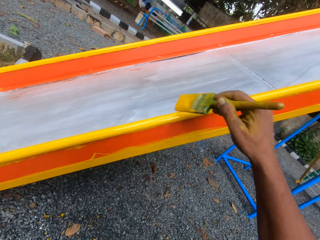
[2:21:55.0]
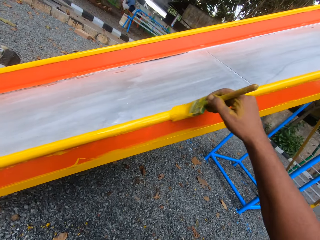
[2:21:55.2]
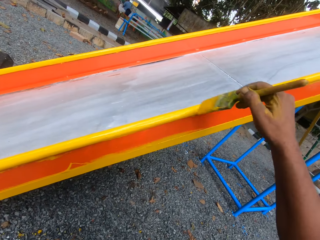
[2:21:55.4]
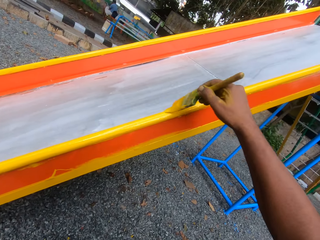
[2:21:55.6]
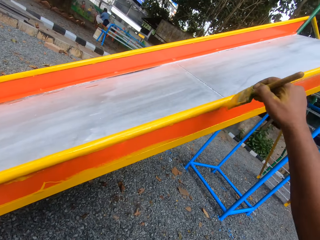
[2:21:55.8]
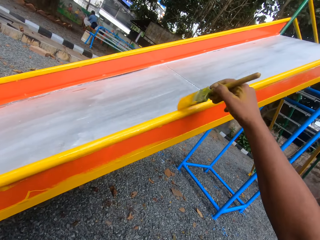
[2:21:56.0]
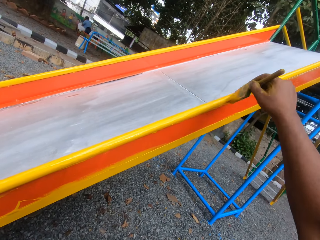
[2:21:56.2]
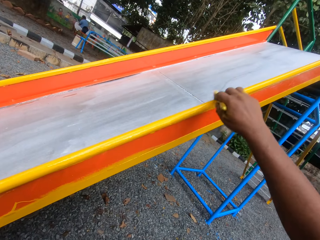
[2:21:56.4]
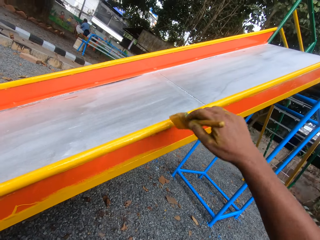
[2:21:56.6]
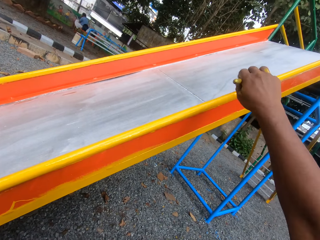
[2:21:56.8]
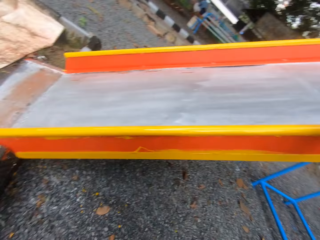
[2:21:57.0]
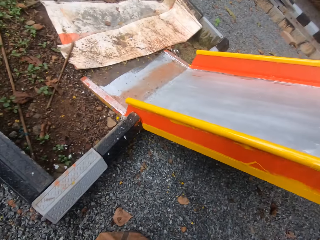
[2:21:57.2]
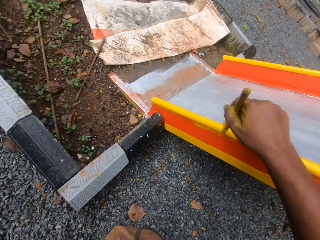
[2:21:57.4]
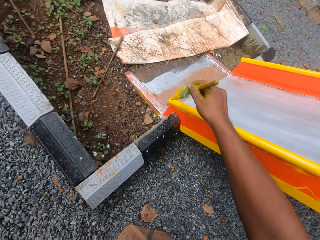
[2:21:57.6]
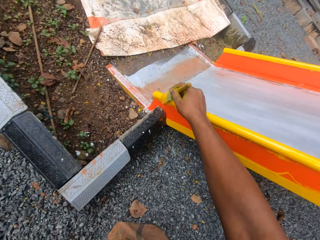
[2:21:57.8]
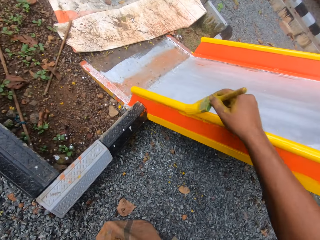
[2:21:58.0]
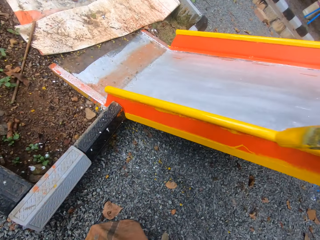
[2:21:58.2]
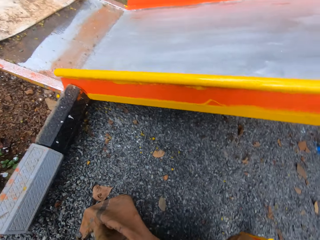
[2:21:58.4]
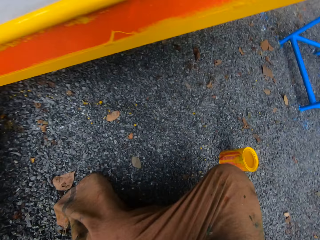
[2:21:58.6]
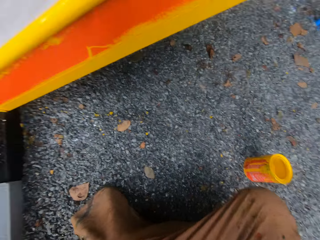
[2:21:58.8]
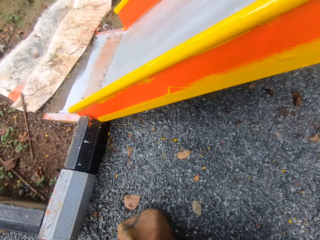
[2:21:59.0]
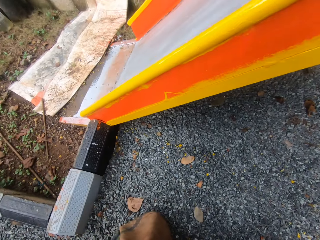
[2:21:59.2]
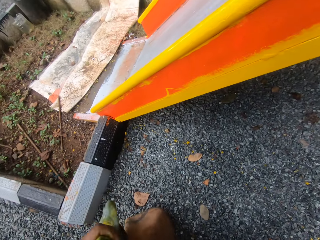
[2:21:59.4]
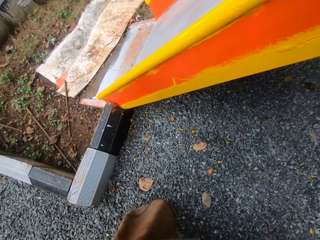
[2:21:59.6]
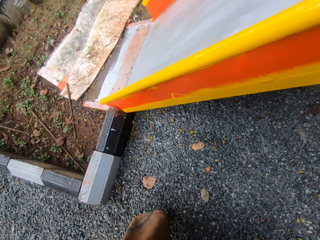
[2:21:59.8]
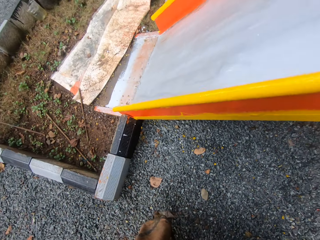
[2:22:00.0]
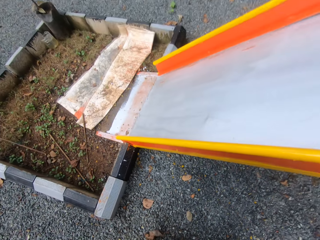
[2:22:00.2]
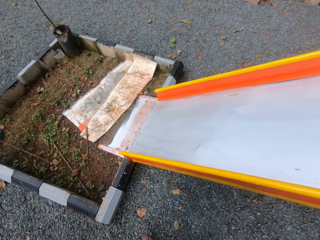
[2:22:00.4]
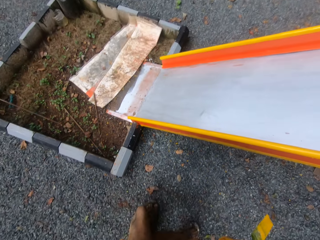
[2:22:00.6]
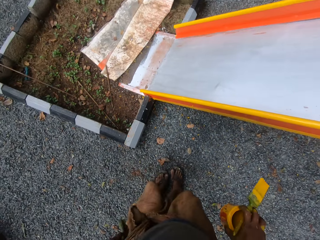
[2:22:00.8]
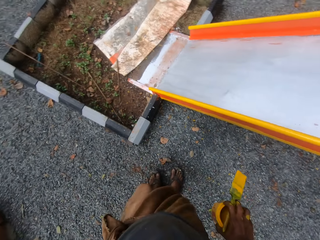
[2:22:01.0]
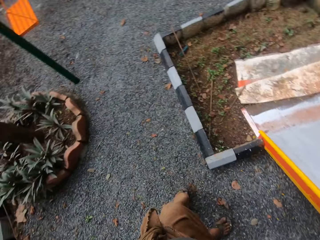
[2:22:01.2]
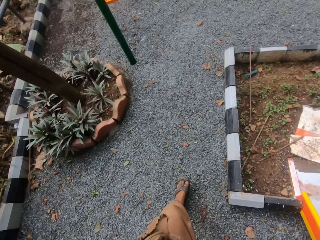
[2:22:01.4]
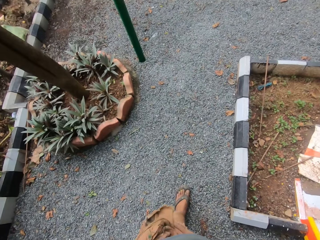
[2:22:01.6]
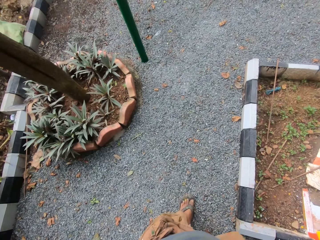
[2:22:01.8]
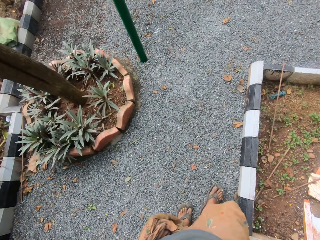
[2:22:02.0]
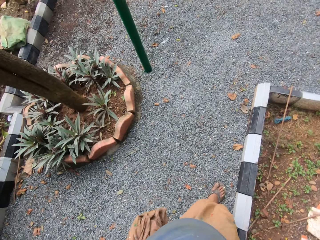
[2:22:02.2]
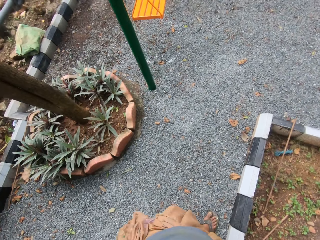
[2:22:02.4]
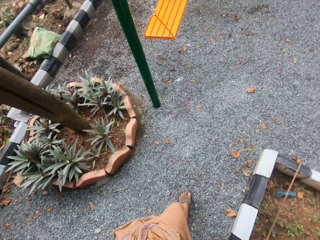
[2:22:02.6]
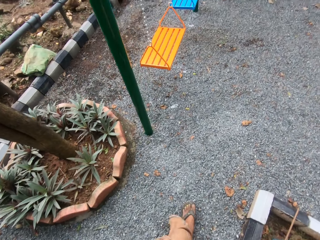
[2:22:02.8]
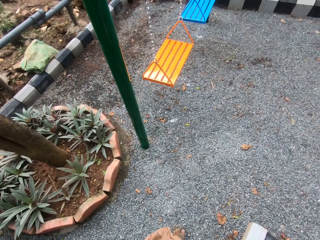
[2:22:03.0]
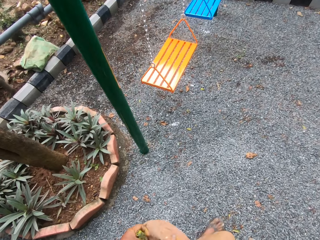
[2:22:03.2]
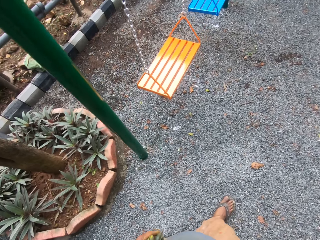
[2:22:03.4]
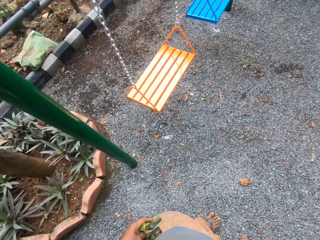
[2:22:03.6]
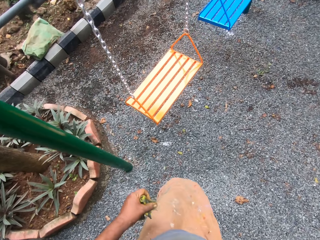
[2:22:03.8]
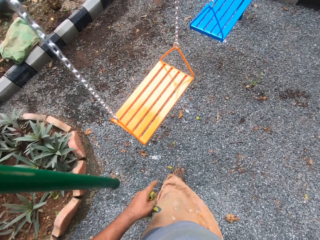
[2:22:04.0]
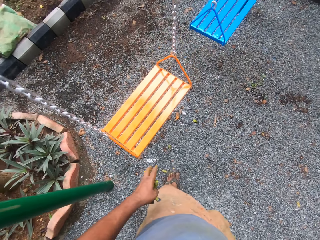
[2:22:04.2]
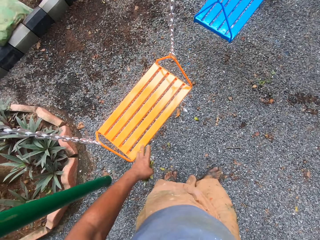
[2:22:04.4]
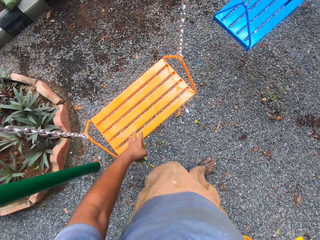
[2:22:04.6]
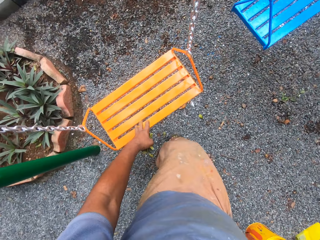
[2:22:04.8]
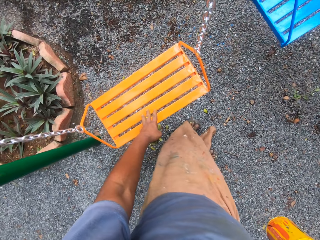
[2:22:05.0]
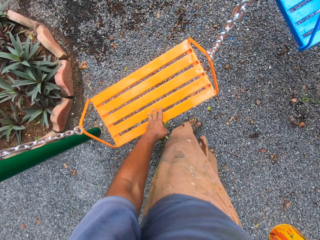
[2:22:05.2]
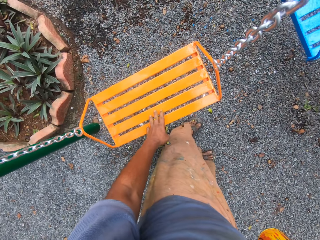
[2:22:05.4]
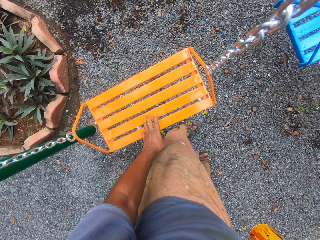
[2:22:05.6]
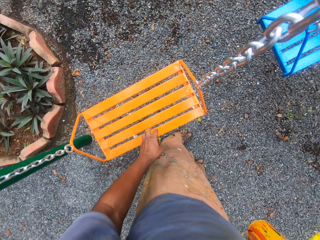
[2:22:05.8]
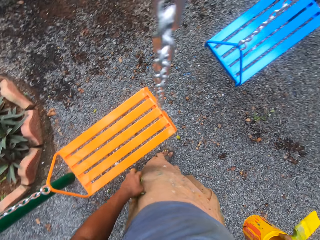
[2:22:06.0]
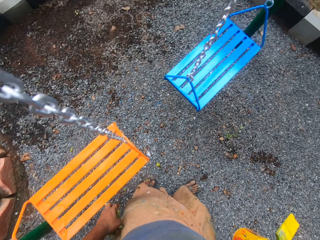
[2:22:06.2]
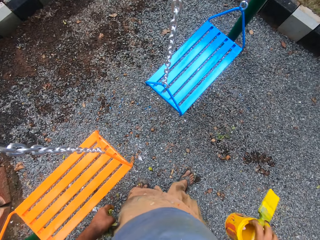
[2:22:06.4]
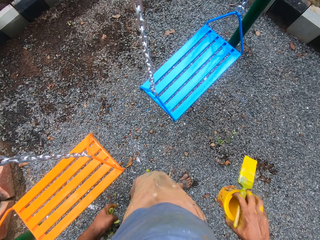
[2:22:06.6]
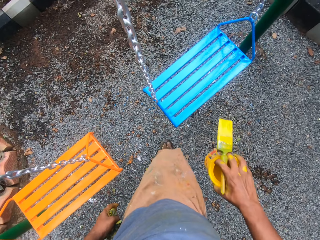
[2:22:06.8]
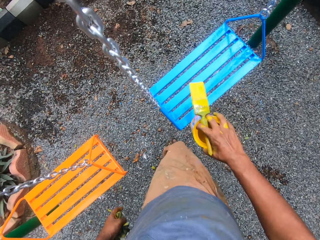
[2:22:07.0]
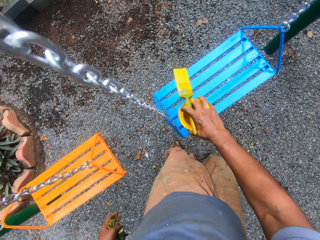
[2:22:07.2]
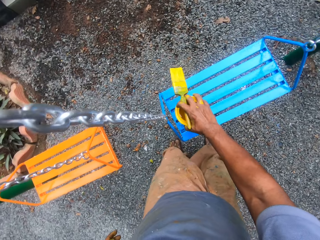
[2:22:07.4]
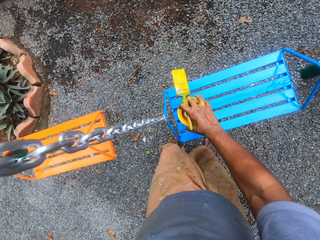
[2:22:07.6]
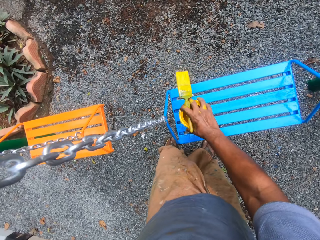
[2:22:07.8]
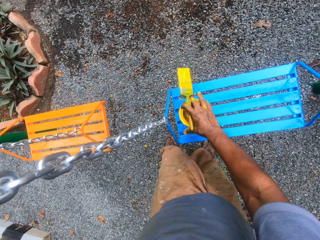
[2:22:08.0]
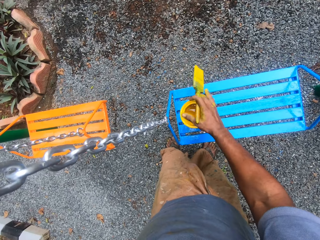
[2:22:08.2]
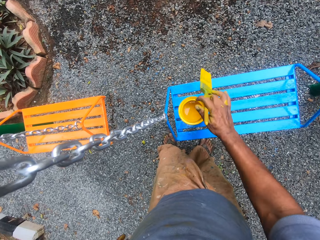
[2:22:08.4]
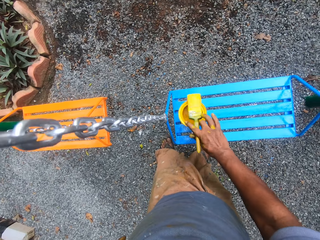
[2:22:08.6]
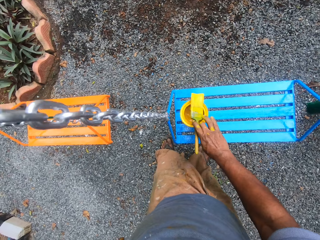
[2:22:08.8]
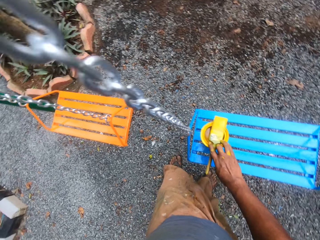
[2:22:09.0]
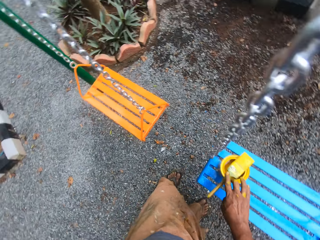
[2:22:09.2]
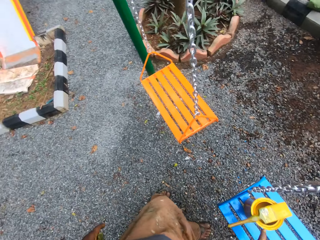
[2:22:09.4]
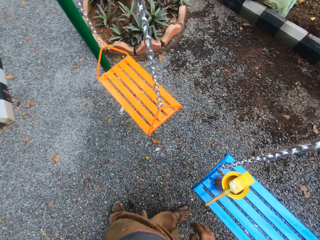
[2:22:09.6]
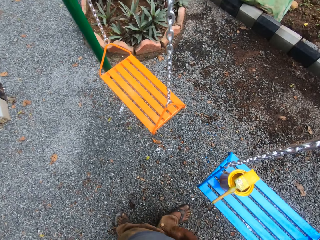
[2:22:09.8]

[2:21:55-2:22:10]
The camera wearer picks up the can of paint on the floor with his right hand. He stands. He walks in the garden with the can of paint in his right hand. He touches a swing chair in the garden with his left hand. He drops the can of paint in his right hand and the paint brush on the swing chair.

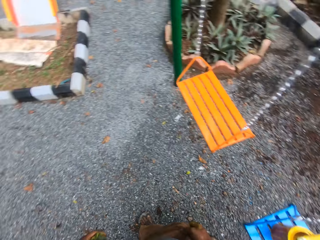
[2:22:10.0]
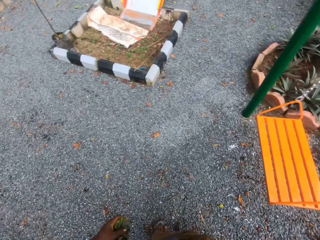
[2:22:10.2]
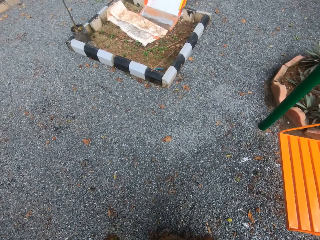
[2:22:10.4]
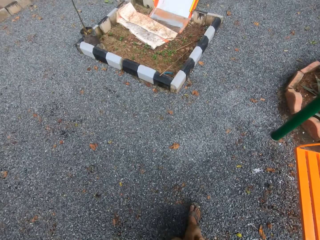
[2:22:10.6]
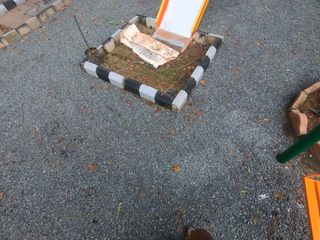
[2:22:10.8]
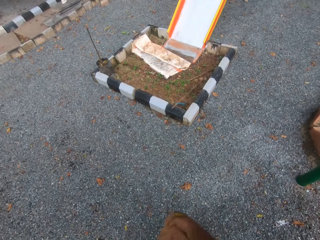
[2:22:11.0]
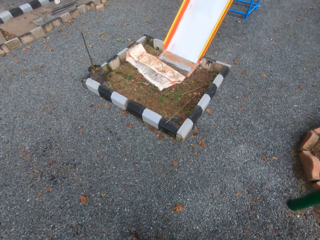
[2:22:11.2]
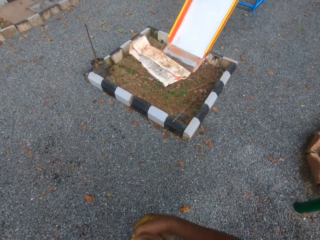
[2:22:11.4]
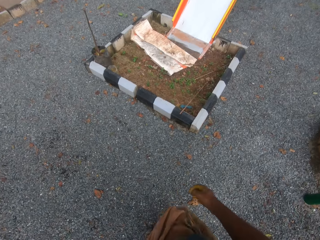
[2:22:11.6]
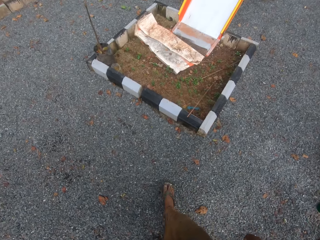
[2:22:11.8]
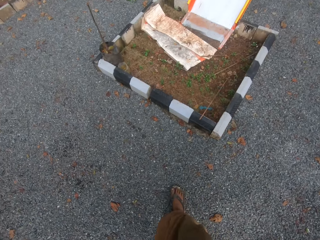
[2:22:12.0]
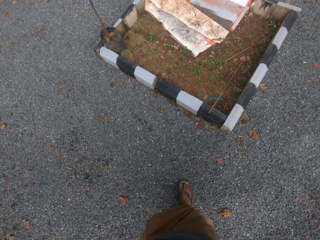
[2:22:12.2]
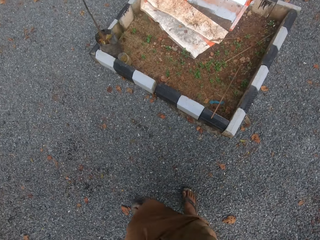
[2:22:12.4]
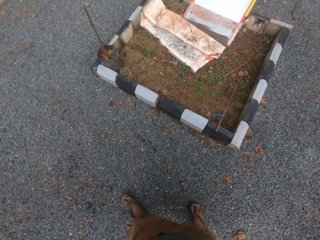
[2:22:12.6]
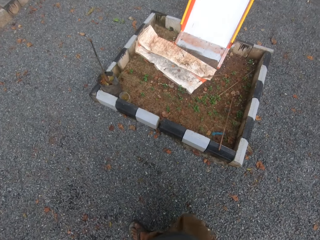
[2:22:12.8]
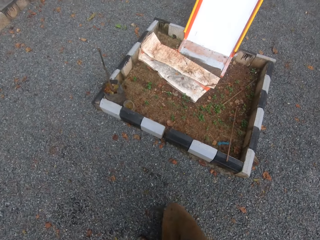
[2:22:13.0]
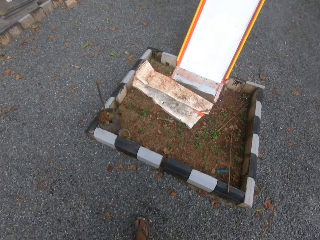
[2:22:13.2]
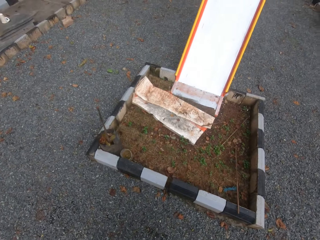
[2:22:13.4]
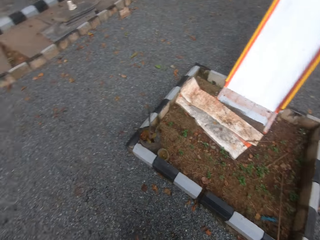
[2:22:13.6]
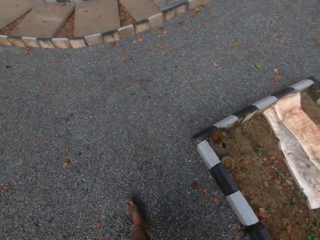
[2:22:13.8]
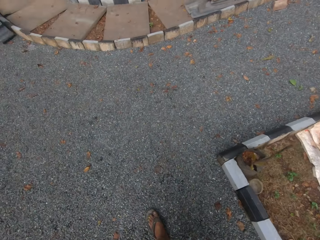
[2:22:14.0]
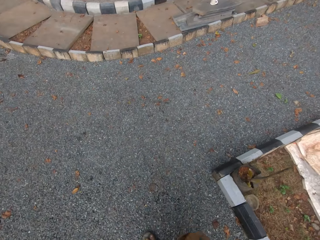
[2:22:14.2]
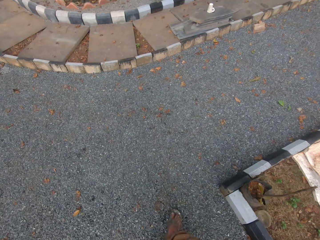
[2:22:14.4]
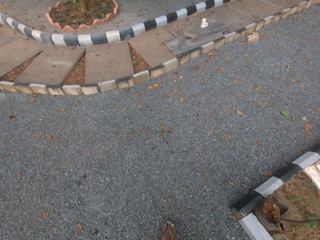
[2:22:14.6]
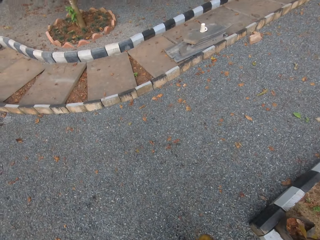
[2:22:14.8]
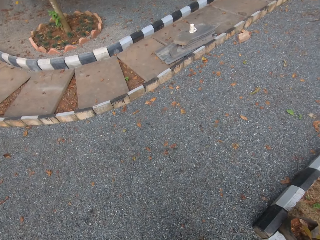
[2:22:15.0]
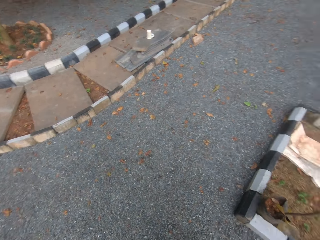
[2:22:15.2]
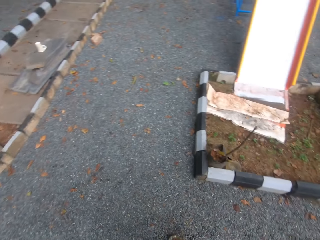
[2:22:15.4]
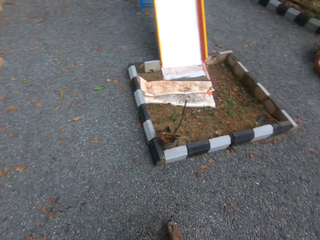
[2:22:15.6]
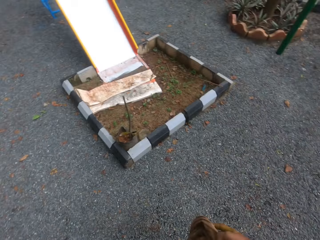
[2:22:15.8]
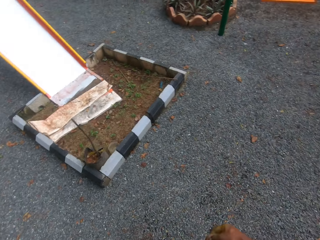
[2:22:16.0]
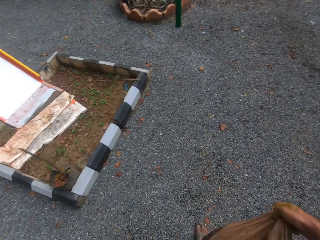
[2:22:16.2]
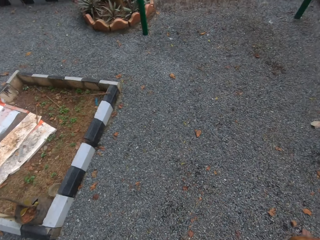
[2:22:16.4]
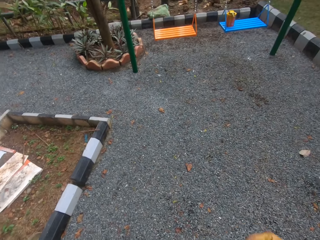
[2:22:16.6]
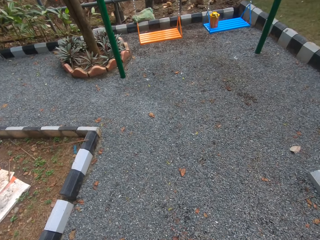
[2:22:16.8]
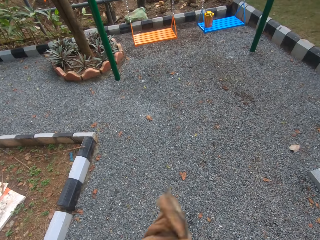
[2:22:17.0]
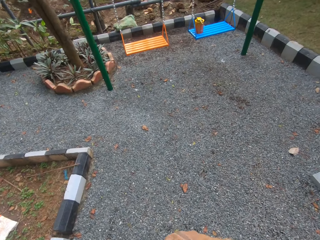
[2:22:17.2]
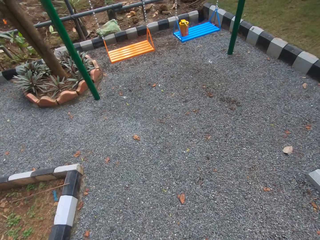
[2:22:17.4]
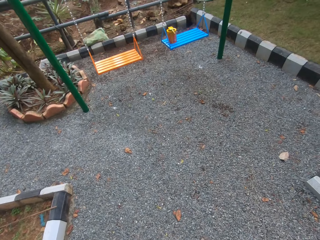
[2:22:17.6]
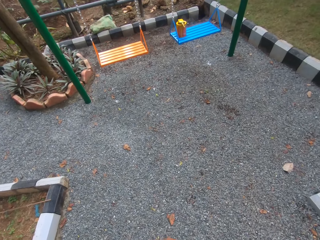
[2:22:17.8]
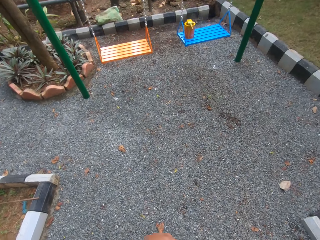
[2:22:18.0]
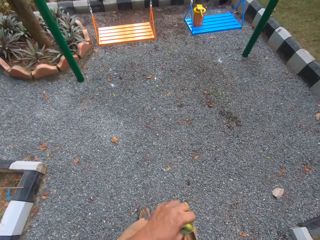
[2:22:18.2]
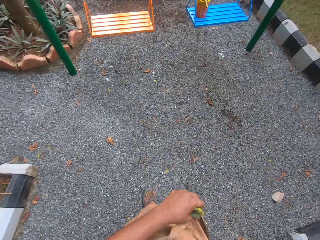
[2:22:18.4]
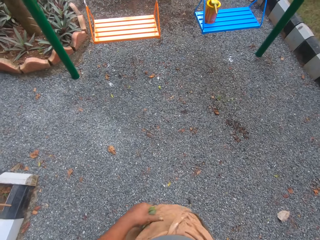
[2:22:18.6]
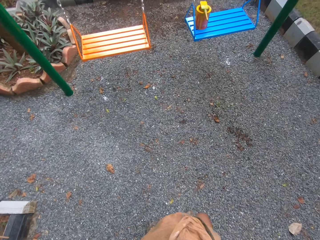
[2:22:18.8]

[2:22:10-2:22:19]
The camera wearer walks in the garden.
